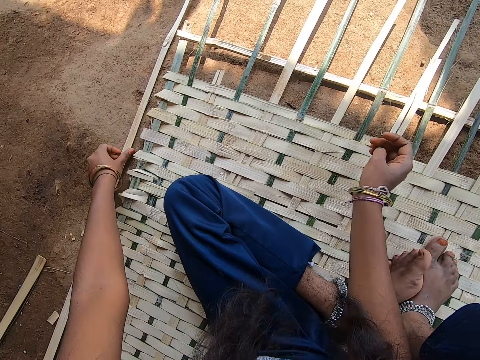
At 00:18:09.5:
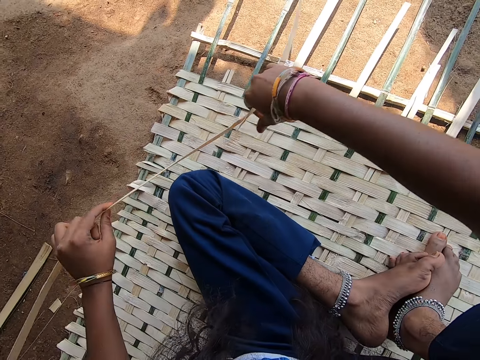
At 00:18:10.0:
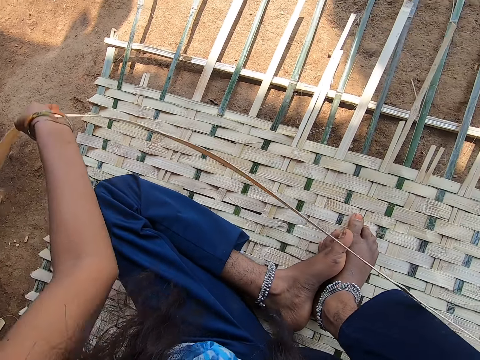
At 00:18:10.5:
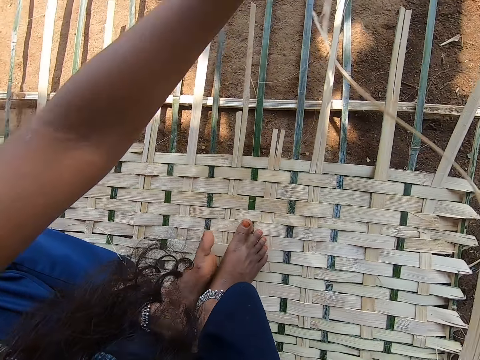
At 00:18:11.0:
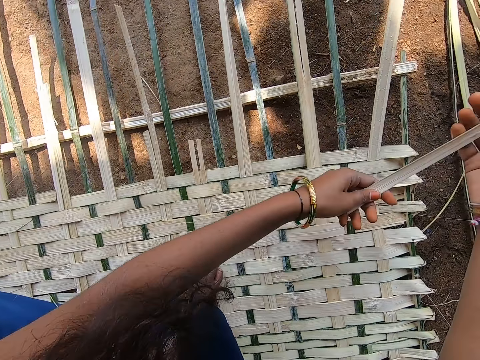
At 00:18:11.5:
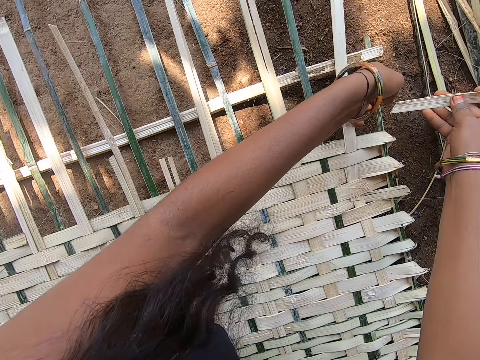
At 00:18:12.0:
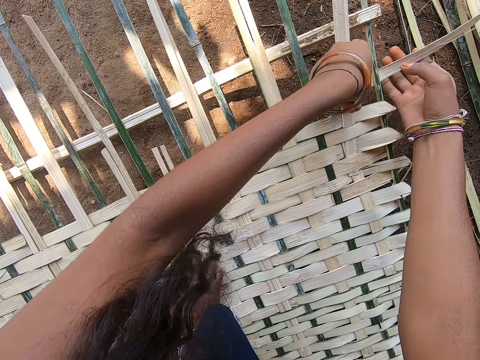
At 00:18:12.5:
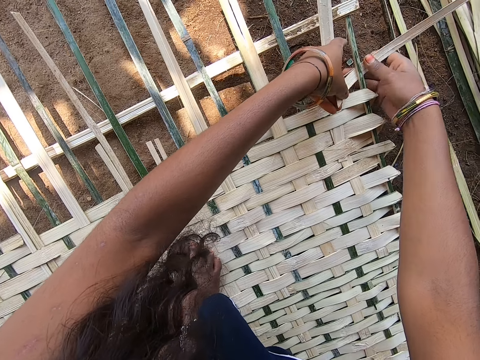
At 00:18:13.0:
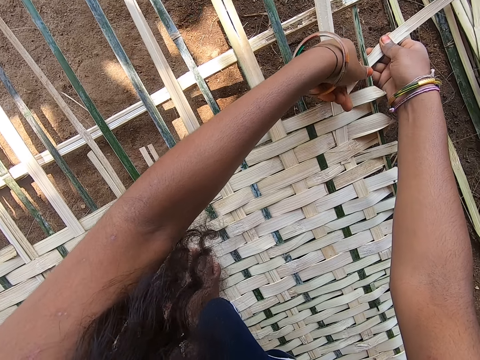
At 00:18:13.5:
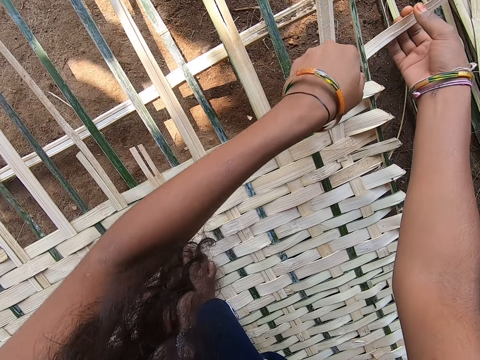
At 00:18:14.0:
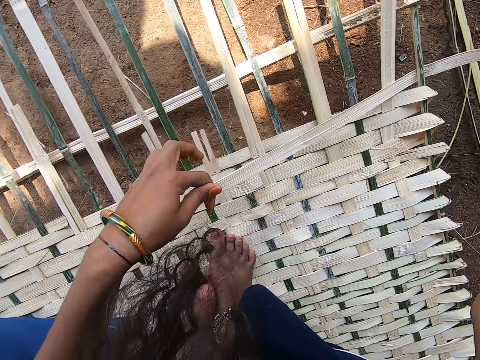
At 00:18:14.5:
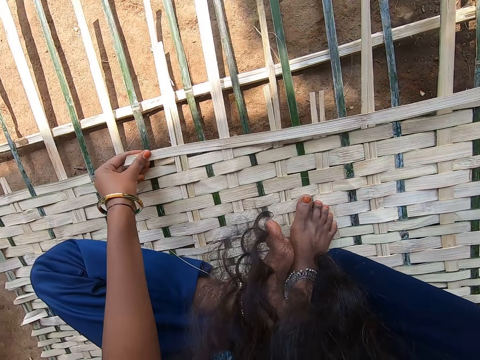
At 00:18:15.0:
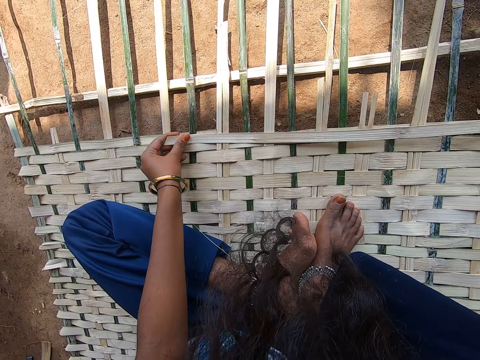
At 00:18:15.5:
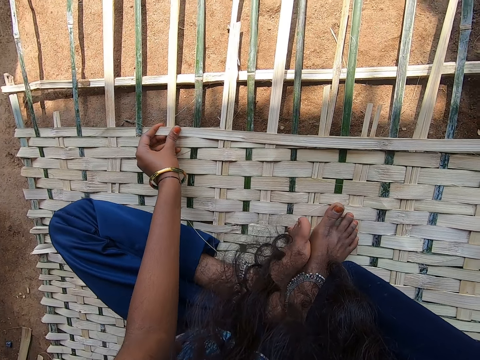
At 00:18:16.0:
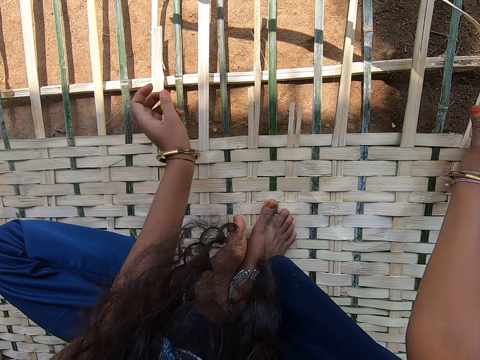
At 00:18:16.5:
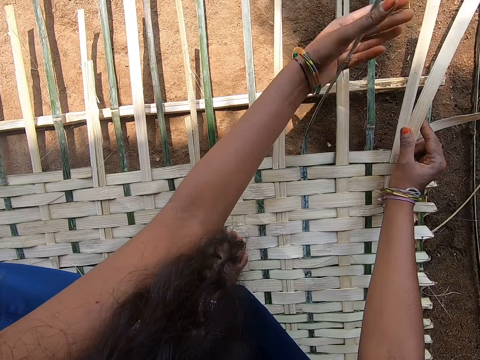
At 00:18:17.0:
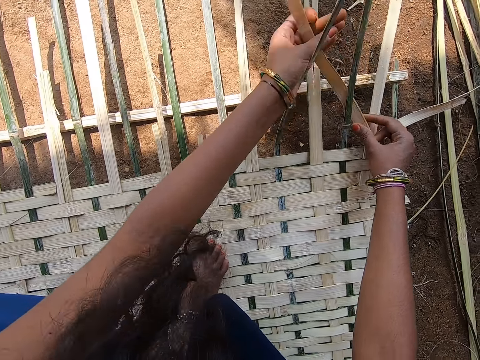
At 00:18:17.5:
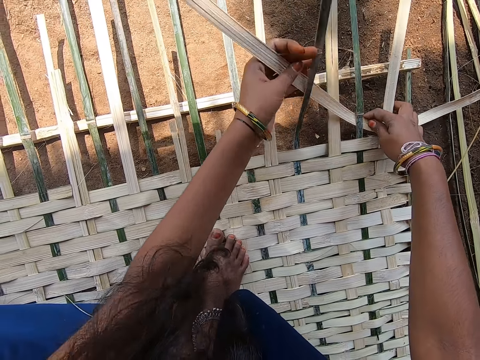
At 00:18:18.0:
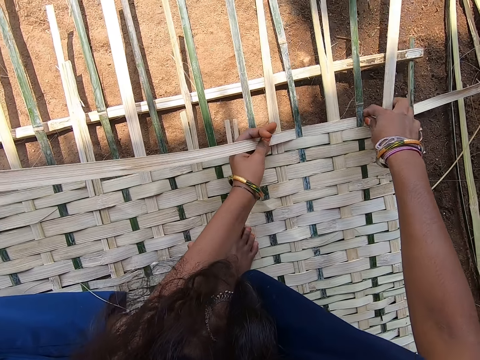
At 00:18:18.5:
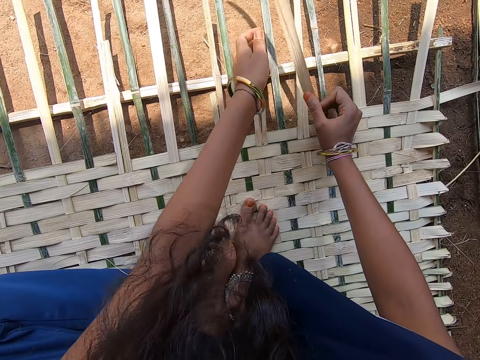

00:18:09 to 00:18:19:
The camera wearer grabs a reed on the ground and turns the reed. They insert the reed in something. They fix the reed. They align the reed on something.

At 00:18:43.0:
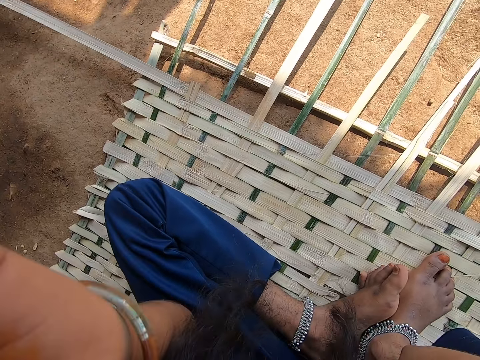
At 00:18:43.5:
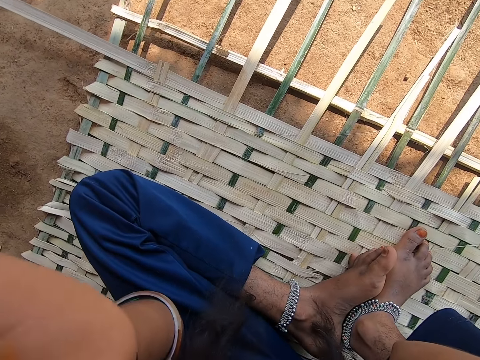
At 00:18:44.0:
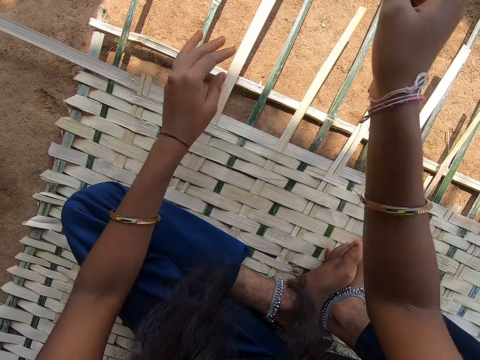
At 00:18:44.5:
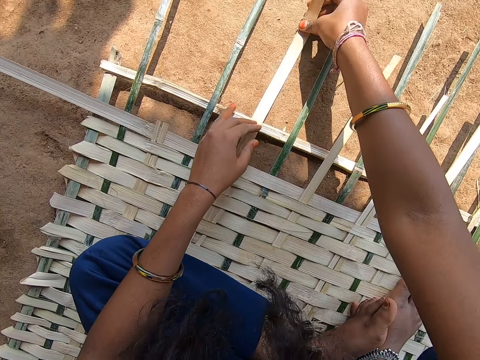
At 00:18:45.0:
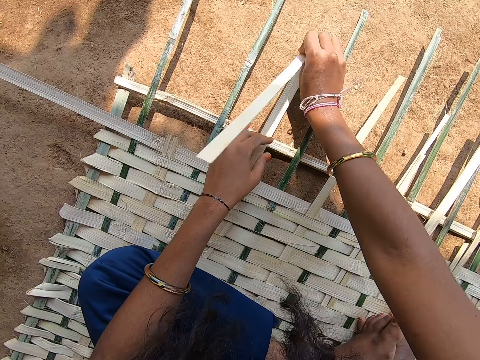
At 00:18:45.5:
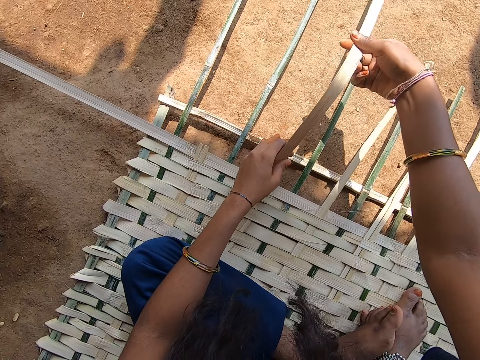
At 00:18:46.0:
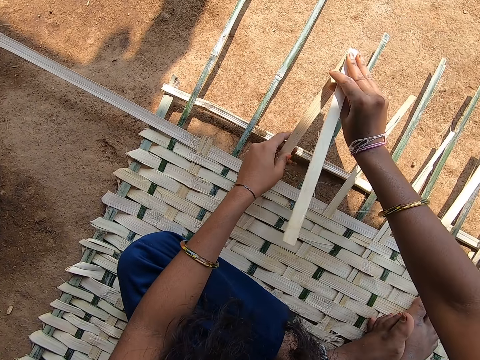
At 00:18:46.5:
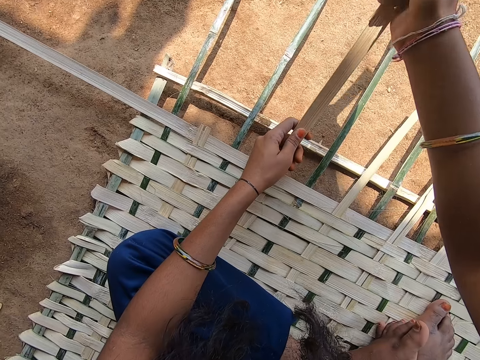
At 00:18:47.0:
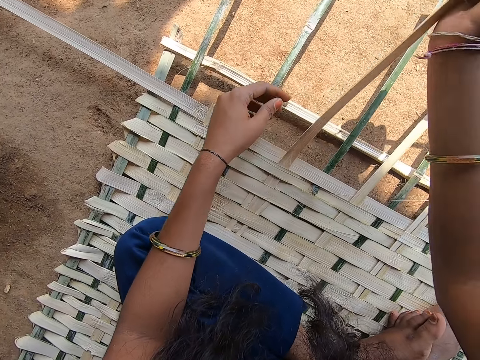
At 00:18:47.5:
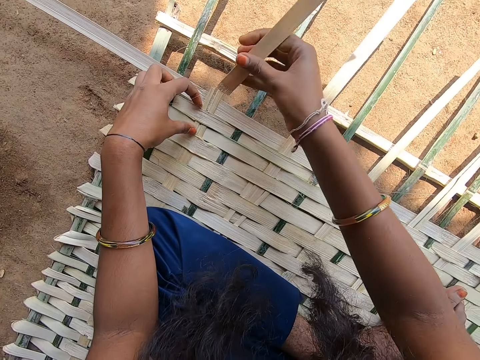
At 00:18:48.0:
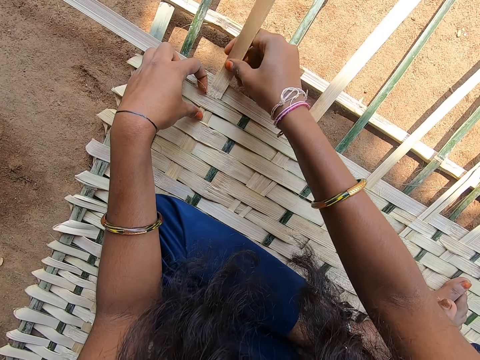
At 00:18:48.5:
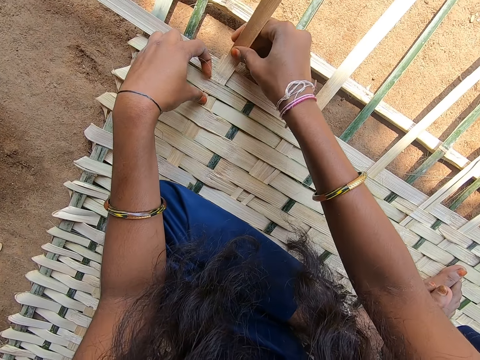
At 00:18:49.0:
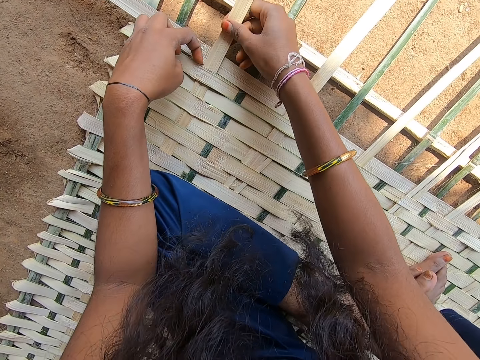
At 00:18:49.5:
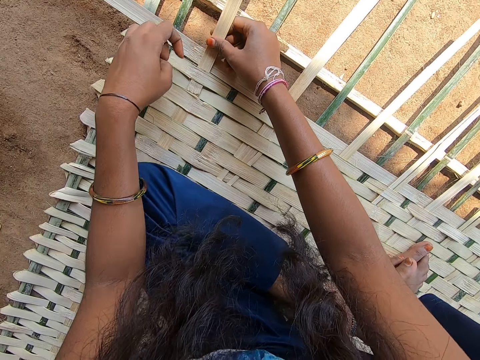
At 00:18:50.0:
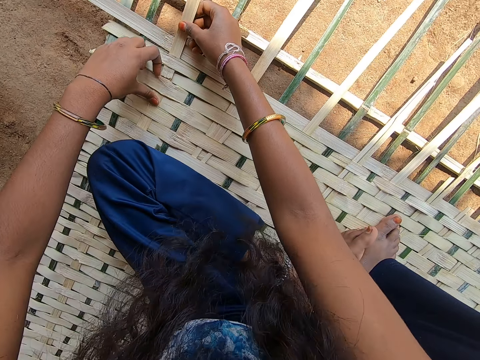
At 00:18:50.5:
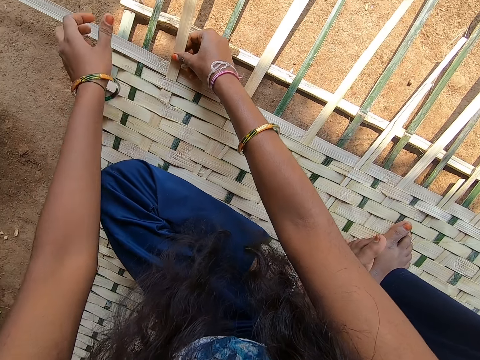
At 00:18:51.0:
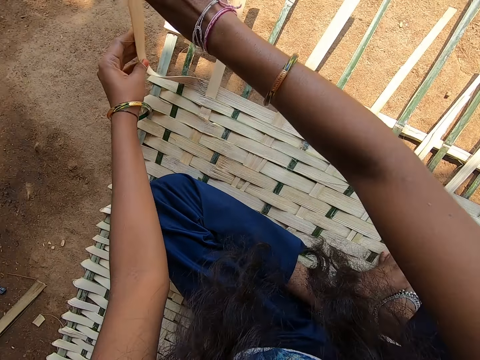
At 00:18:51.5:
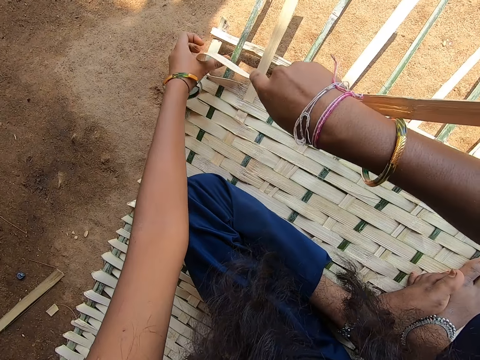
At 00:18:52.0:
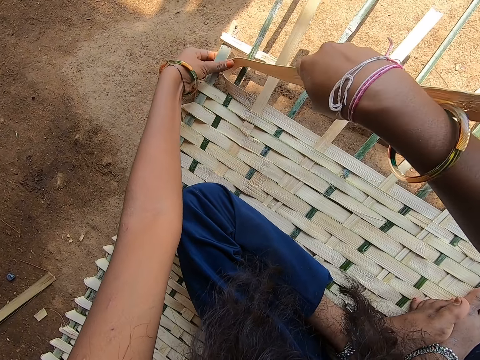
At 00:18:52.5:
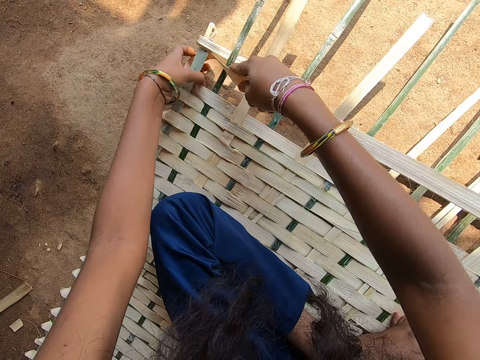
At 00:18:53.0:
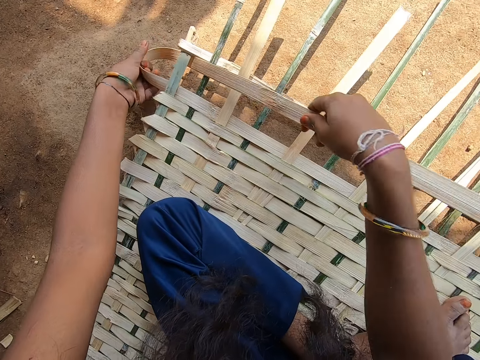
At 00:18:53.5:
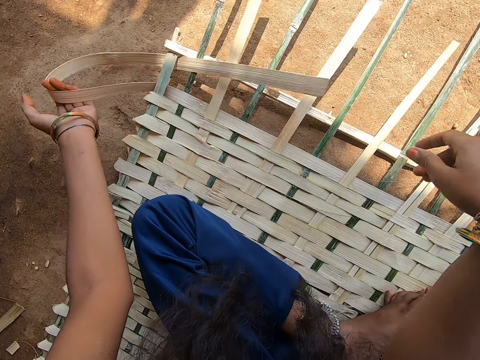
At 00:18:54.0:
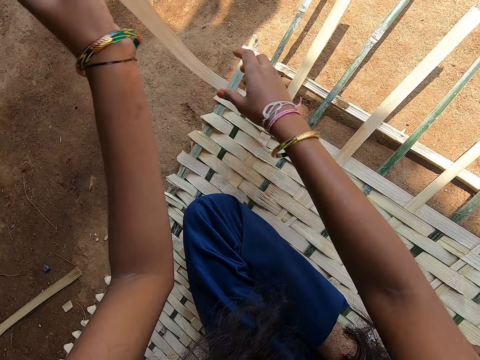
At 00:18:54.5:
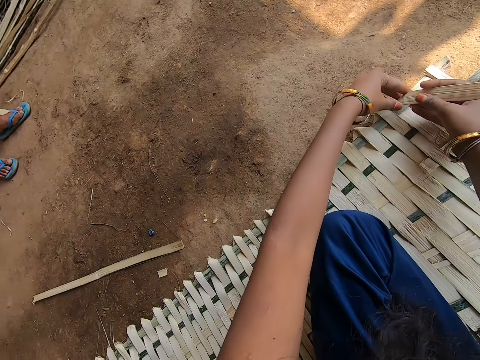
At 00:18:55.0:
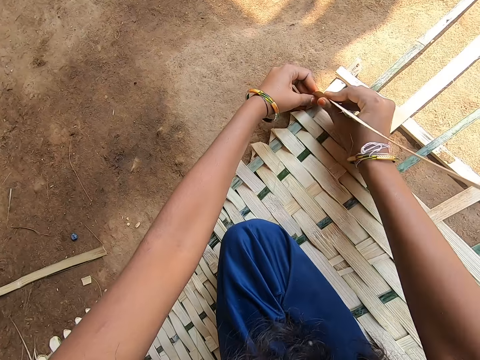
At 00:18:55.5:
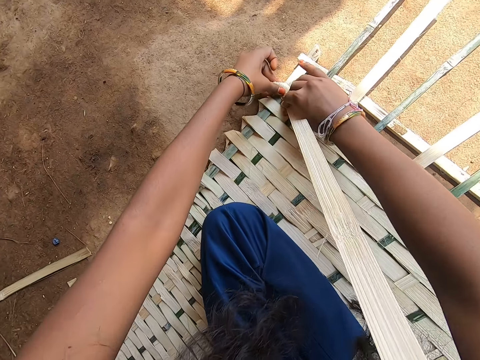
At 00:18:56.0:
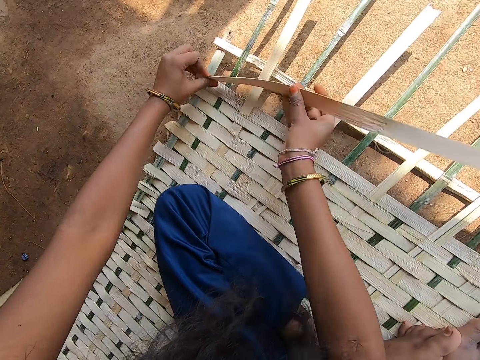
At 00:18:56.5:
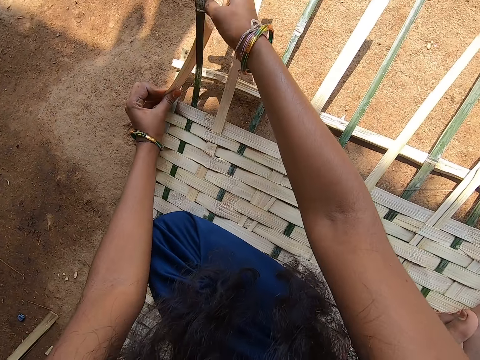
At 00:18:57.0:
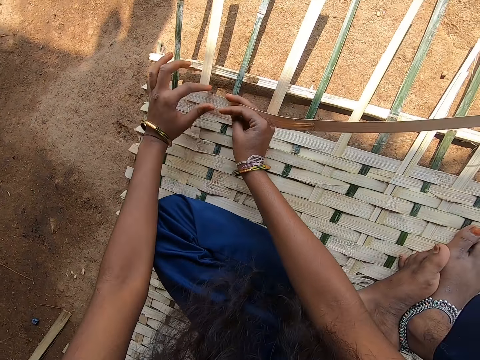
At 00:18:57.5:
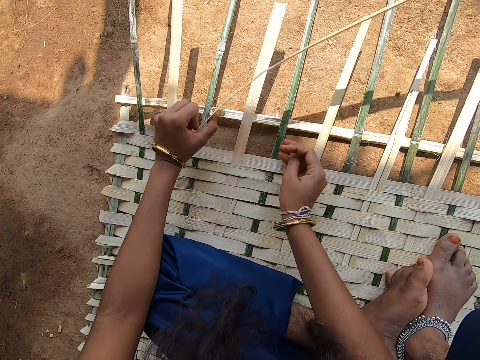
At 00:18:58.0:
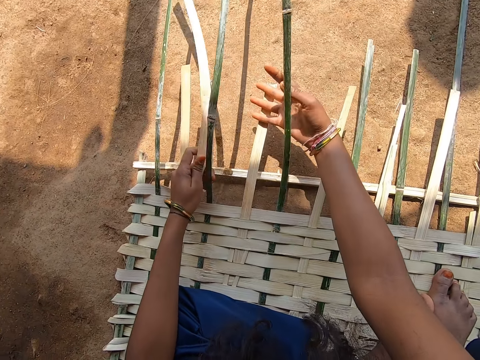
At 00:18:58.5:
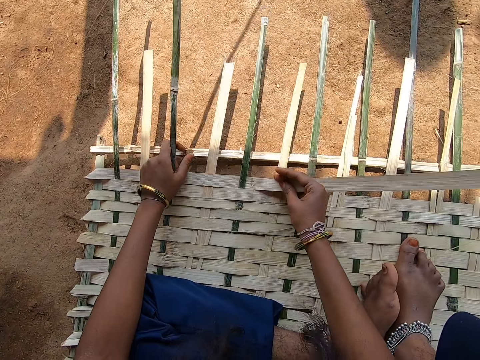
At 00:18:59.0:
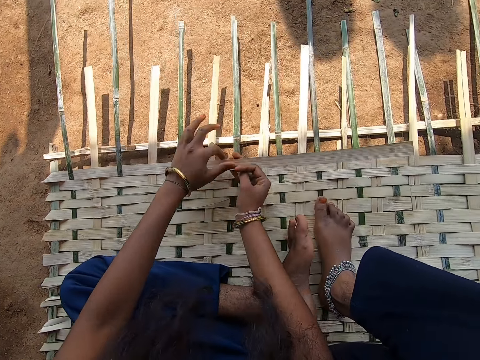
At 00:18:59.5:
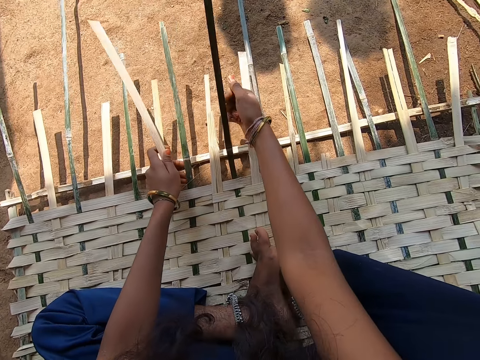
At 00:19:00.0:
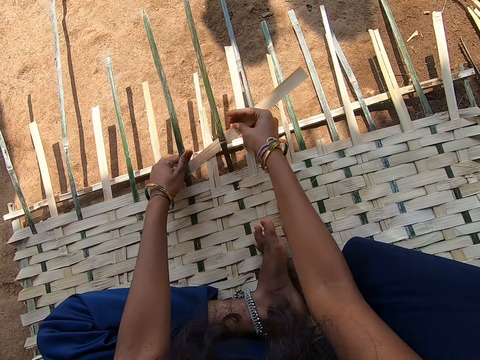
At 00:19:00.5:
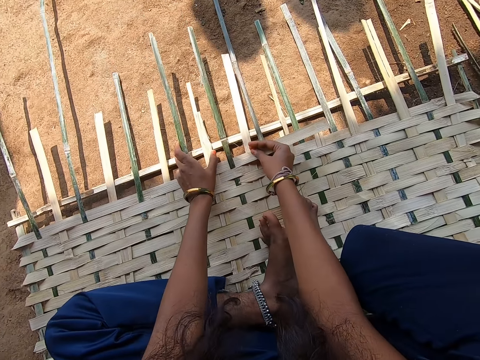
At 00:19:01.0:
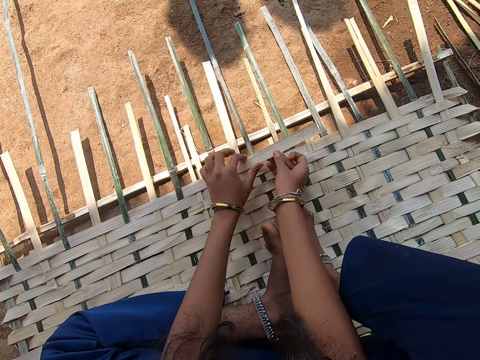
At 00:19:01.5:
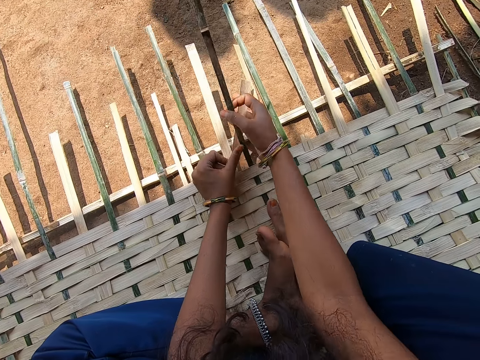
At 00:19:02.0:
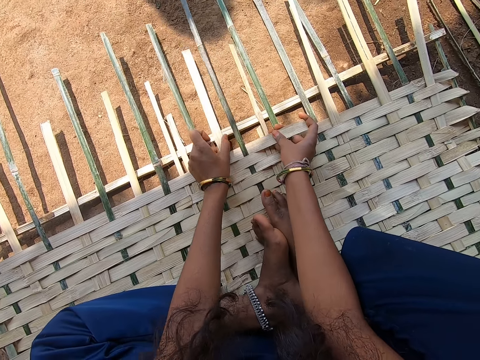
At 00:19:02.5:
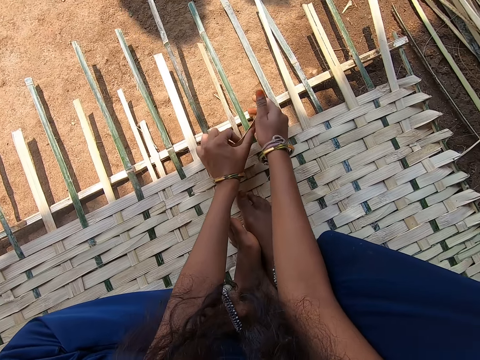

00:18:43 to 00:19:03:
The camera wearer cuts the bamboo strip. They intertwine the bamboo strips. They intertwine the bamboo strips again.
